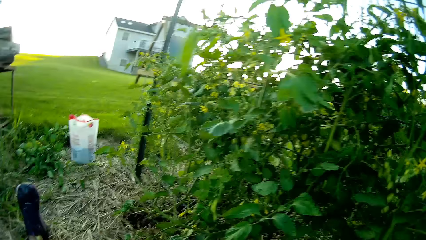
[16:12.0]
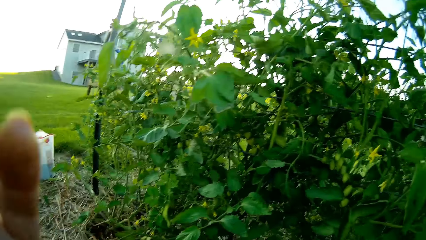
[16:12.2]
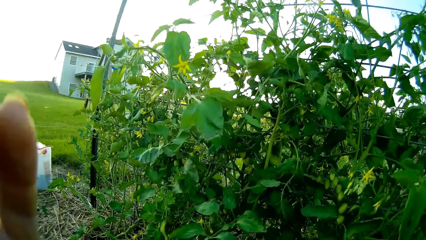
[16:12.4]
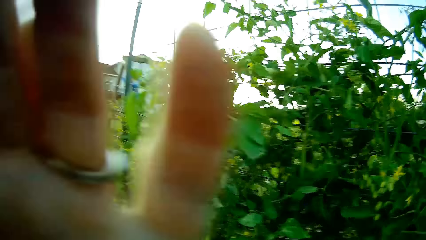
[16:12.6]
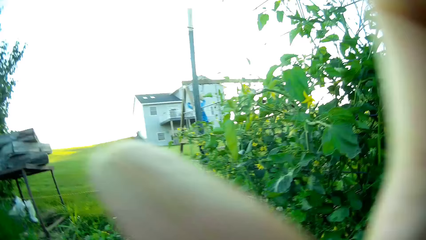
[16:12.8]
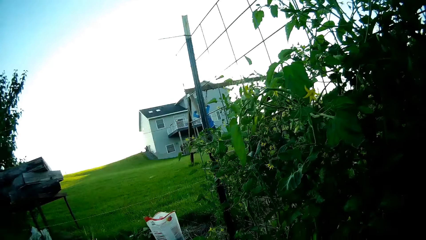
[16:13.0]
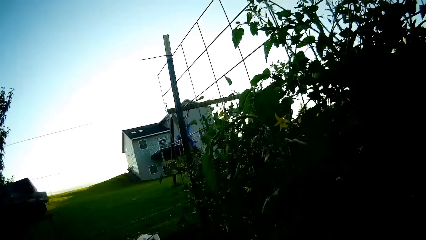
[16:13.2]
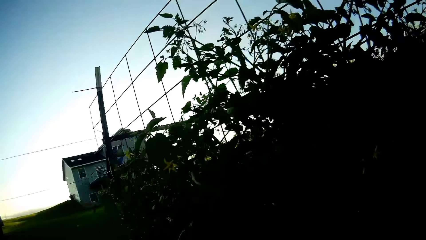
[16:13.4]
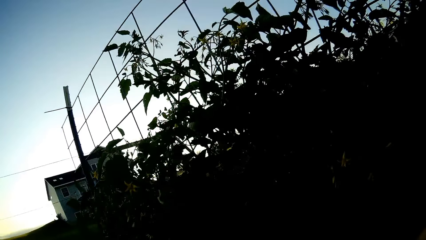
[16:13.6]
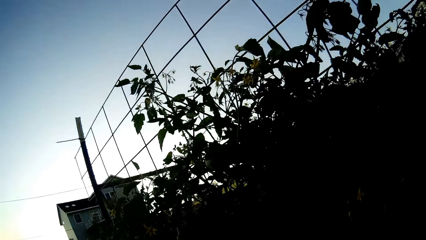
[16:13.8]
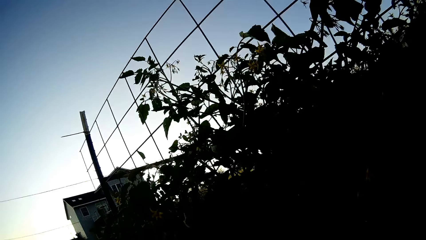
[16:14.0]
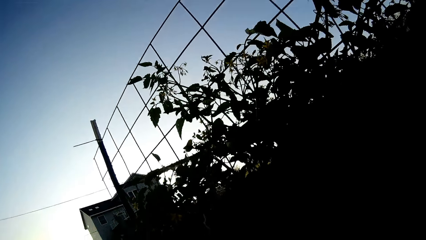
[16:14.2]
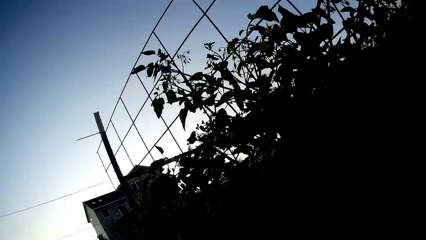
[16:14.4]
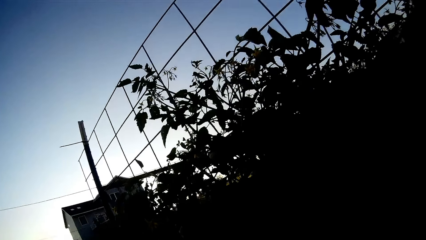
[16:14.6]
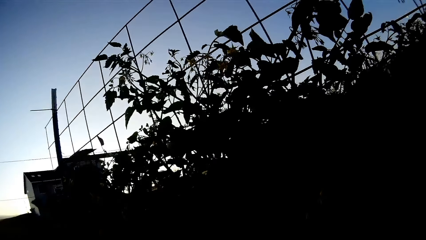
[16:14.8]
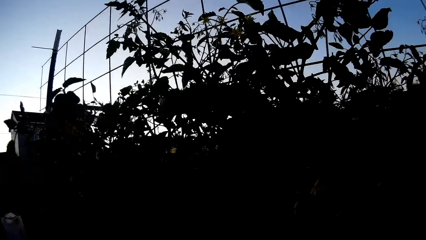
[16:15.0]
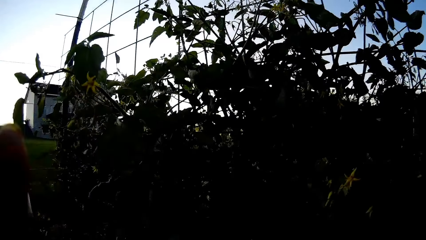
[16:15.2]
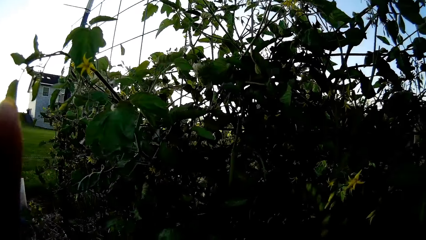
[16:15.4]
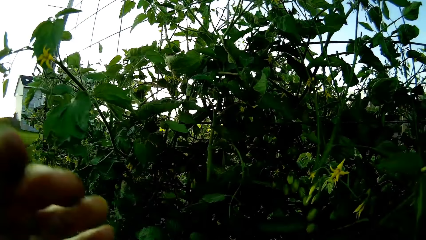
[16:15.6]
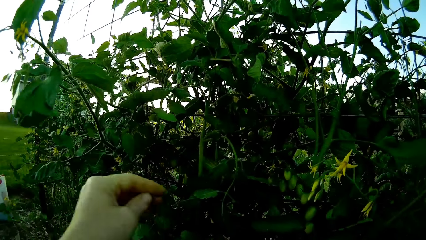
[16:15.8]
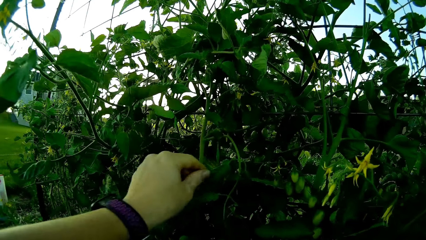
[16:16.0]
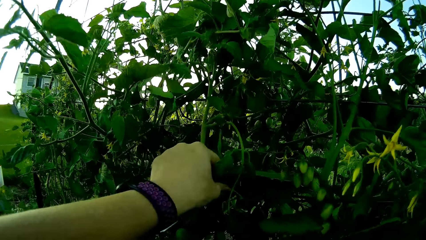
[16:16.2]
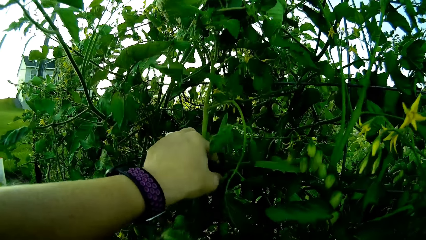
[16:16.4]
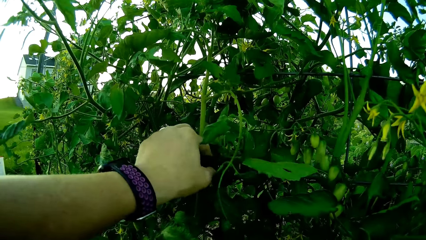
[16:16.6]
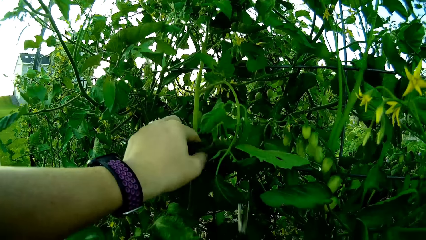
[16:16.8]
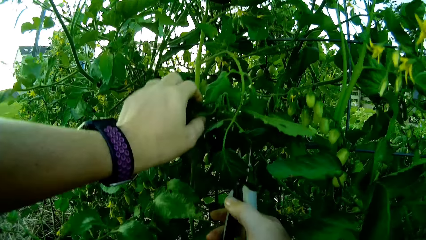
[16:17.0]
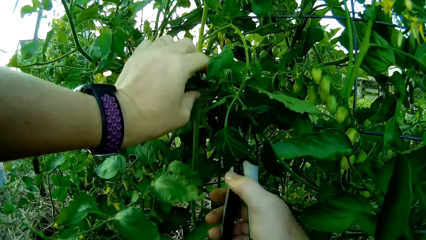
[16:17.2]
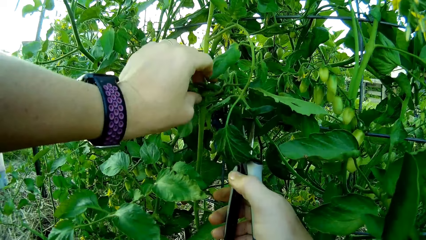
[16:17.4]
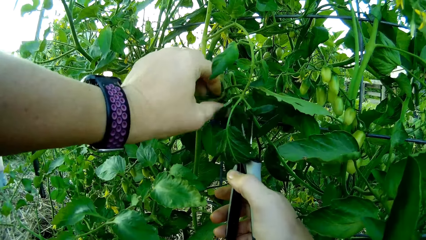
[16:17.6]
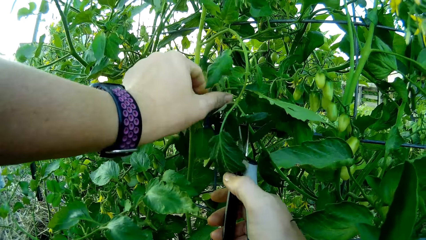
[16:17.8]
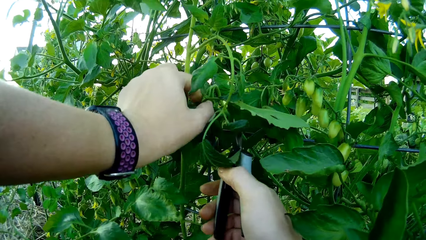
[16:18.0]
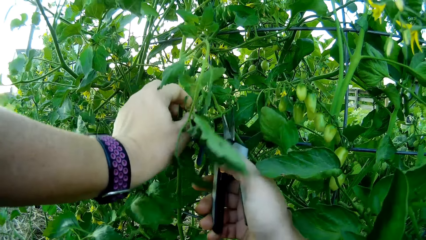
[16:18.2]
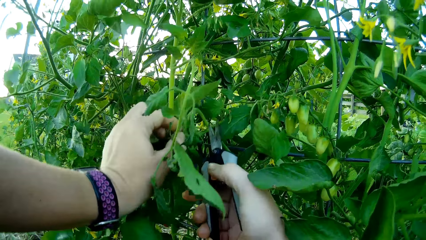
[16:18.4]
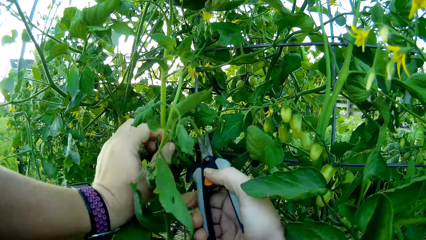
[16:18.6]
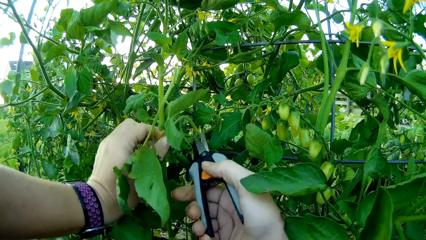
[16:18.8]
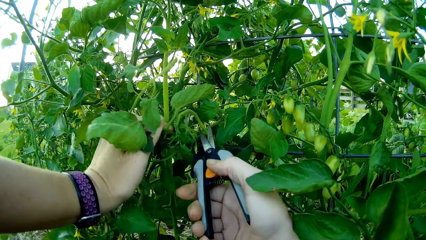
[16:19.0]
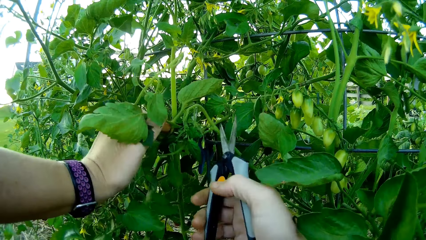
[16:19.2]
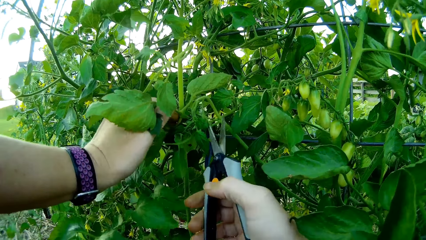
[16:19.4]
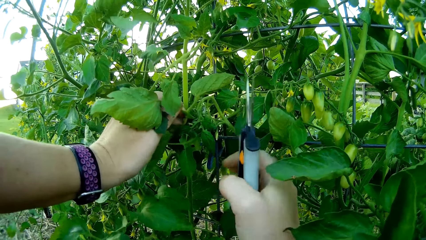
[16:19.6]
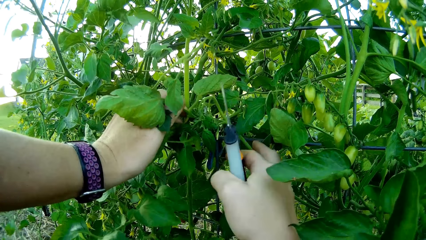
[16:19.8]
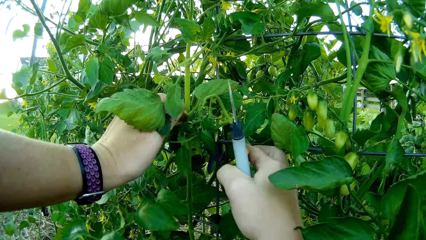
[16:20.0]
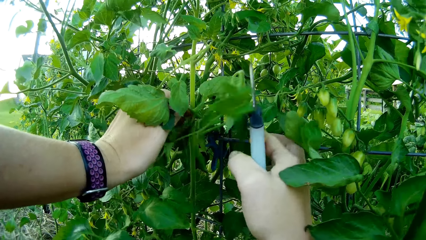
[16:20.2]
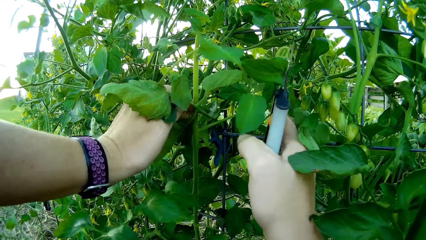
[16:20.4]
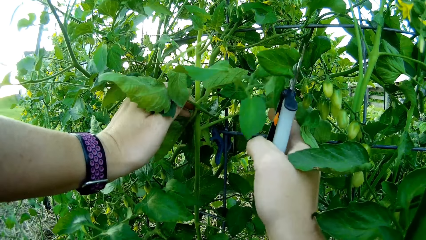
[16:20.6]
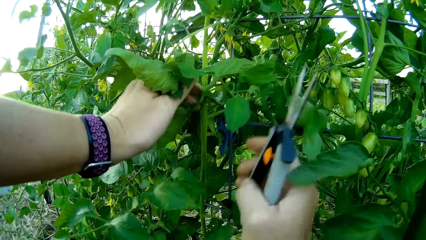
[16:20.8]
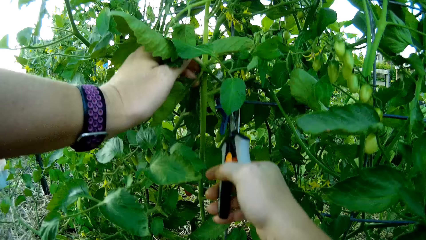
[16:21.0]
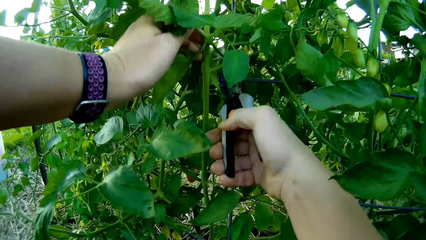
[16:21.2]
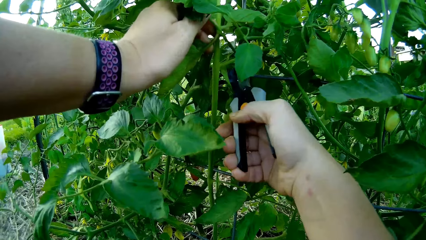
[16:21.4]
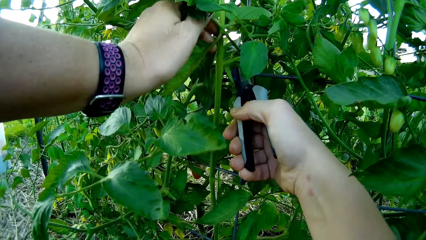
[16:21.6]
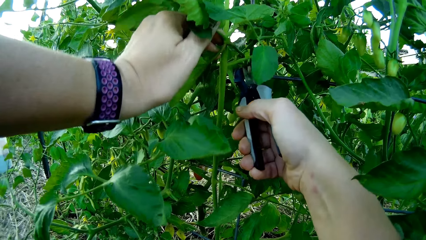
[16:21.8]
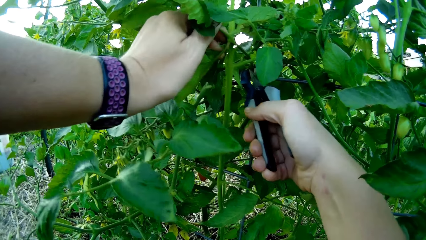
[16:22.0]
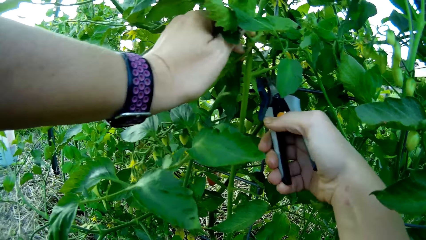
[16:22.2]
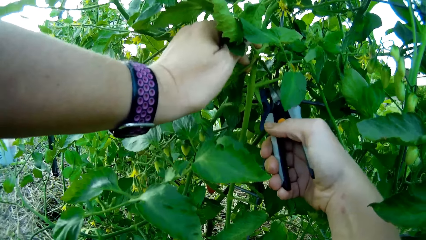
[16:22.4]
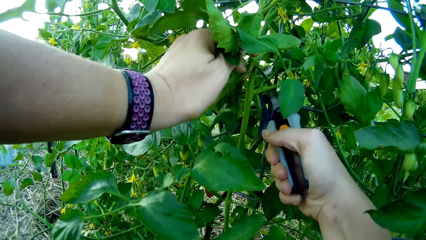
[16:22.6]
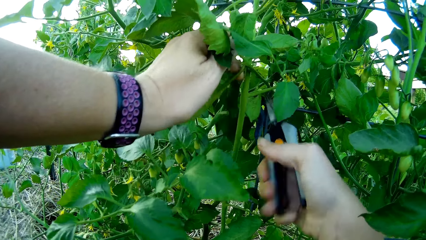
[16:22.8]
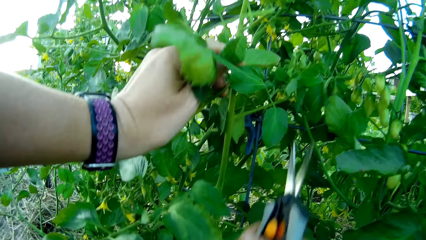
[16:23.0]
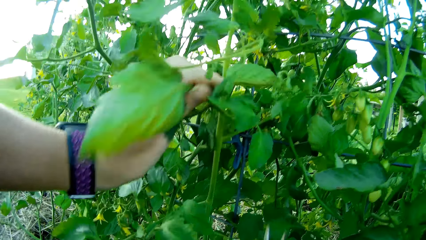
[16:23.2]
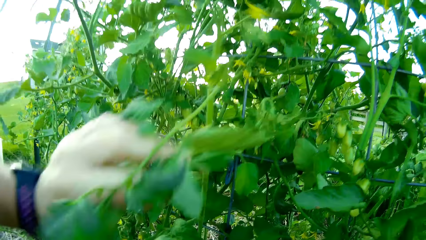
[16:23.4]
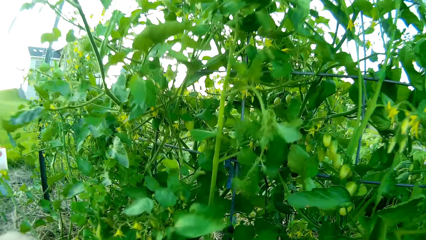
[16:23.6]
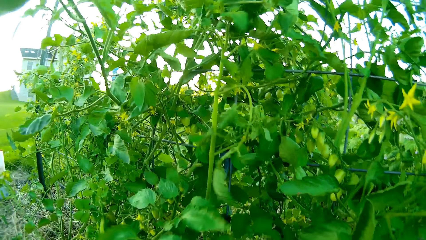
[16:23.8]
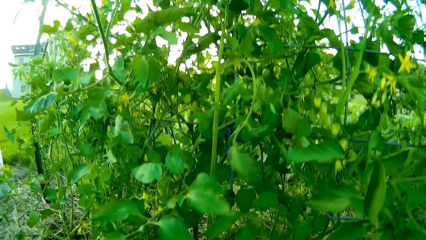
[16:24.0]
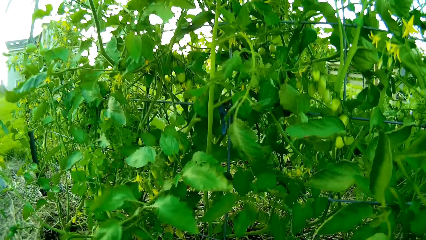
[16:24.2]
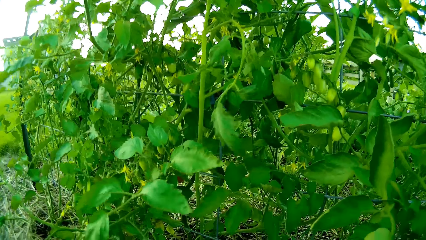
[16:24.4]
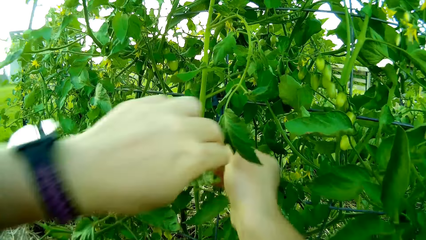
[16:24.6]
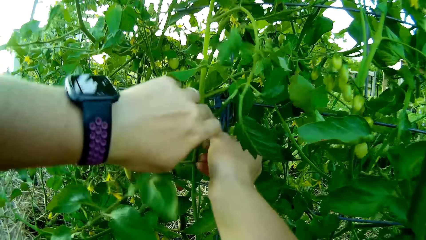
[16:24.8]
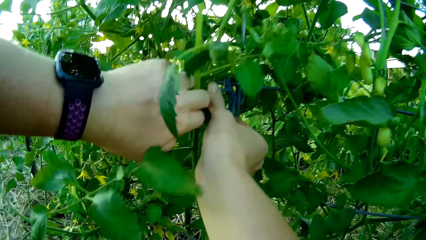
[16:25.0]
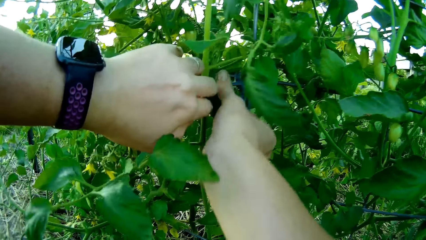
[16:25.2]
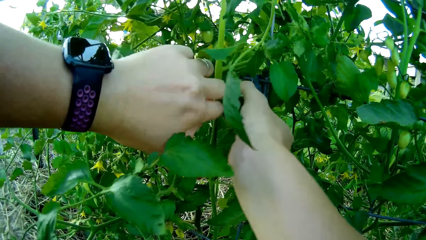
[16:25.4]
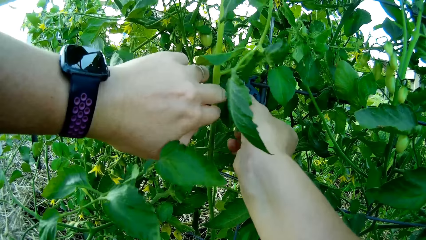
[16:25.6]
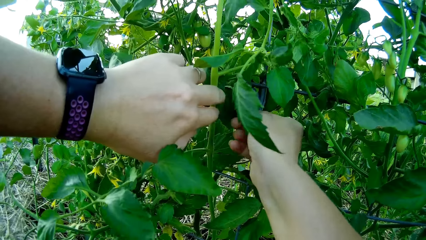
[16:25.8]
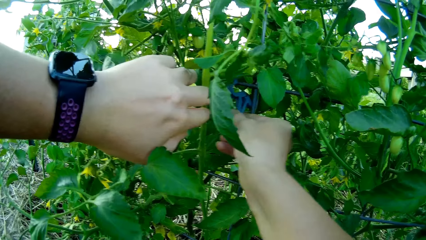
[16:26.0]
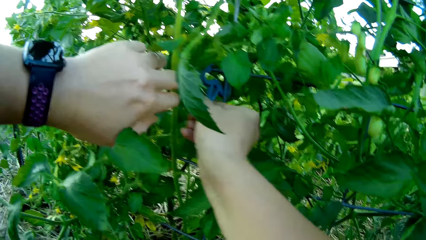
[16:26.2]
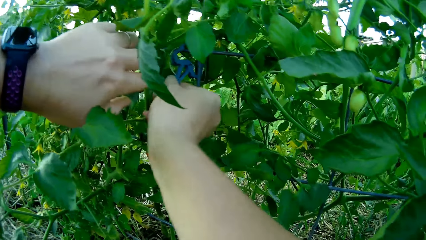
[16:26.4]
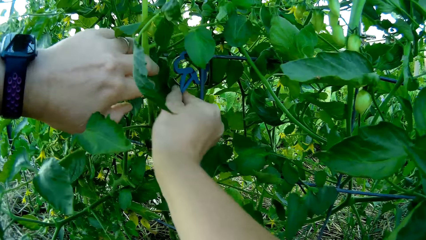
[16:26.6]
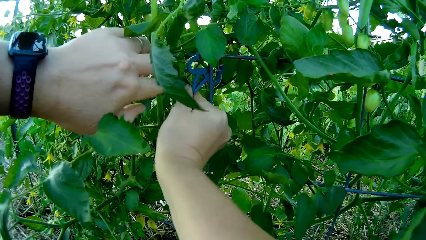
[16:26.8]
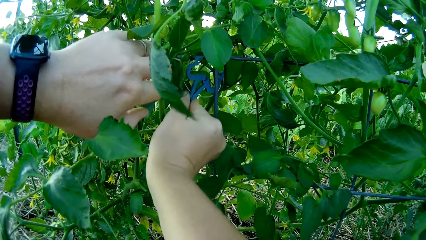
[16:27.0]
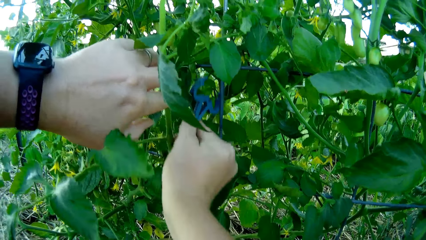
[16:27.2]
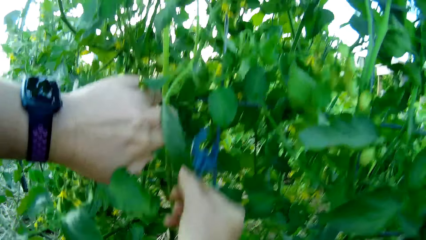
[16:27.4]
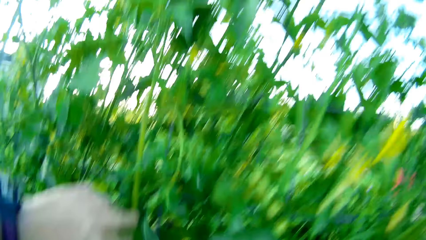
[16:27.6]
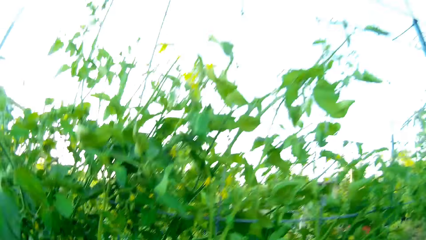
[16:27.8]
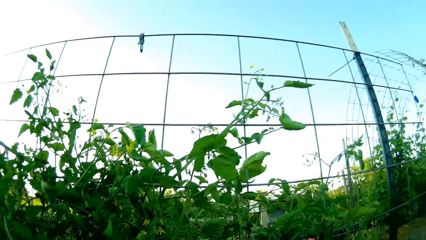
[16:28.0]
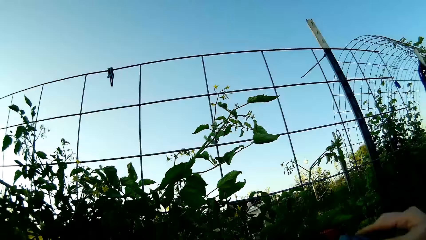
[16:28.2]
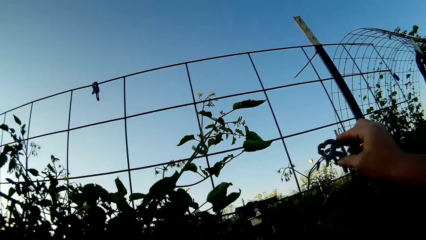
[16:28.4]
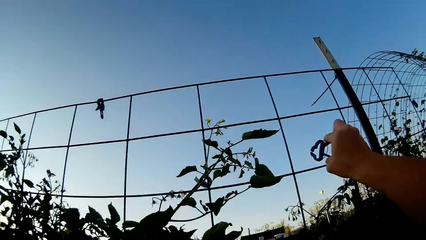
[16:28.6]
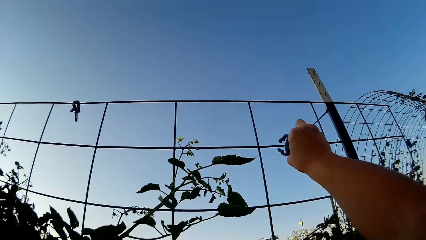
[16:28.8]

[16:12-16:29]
The camera wearer moves the hand to the face. She adjusts her camera. She touches the plant. She moves the plant. She cuts a piece of the tomato plant with scissors. She throws the plant leaf aside. She moves the hand to the plant. She removes a clip on the tomato plant.
